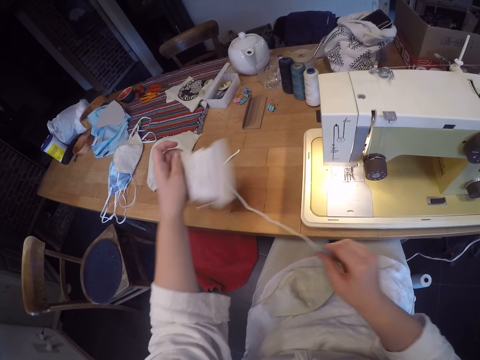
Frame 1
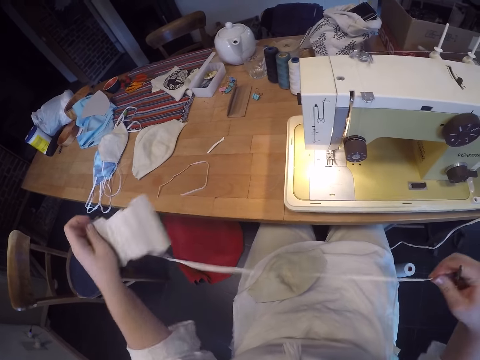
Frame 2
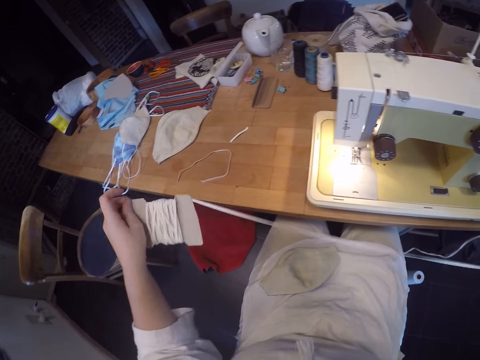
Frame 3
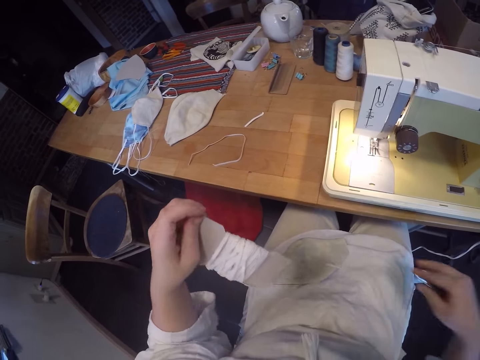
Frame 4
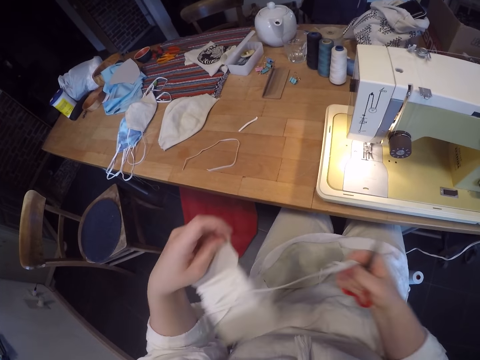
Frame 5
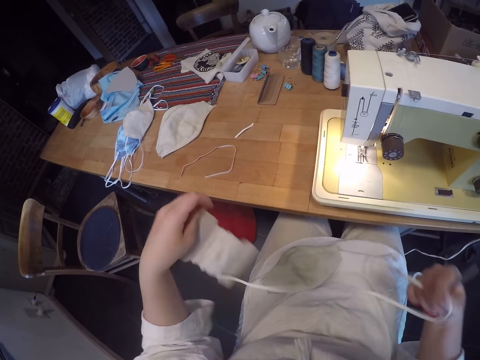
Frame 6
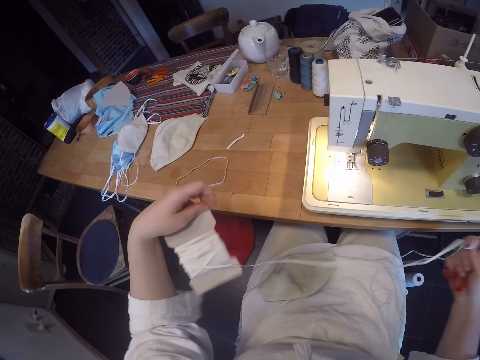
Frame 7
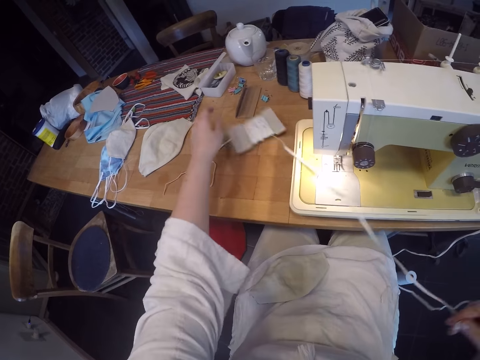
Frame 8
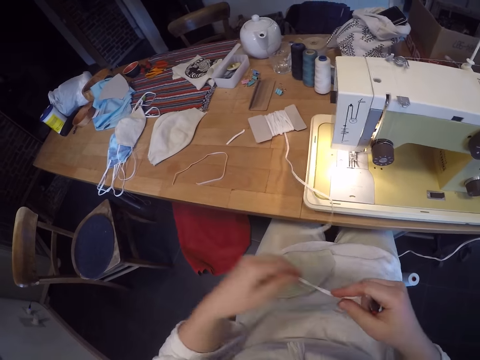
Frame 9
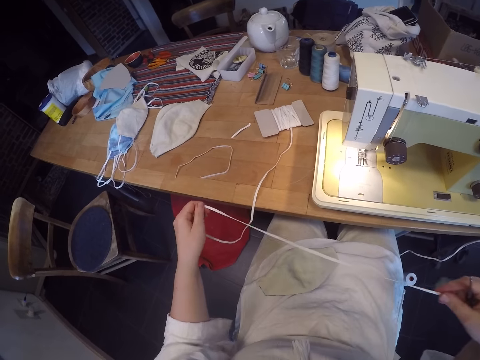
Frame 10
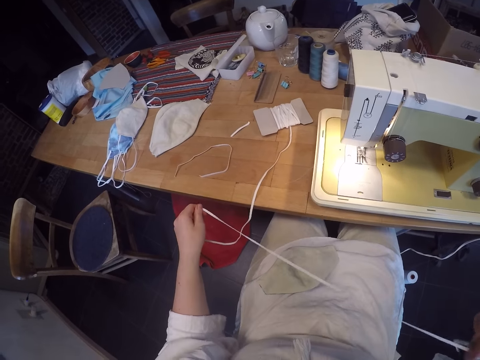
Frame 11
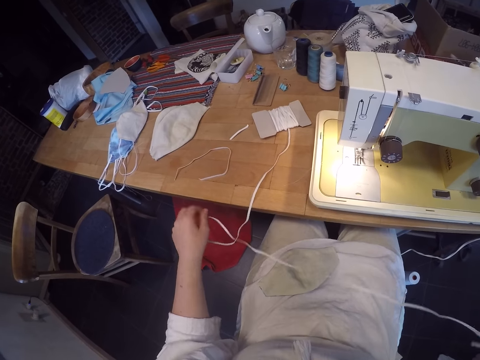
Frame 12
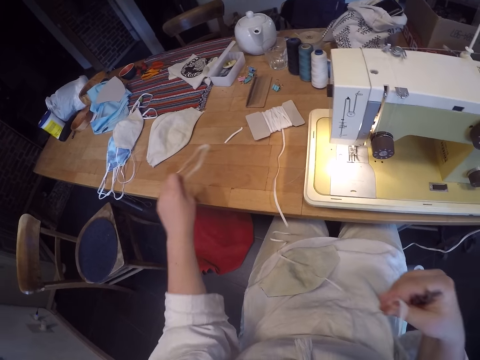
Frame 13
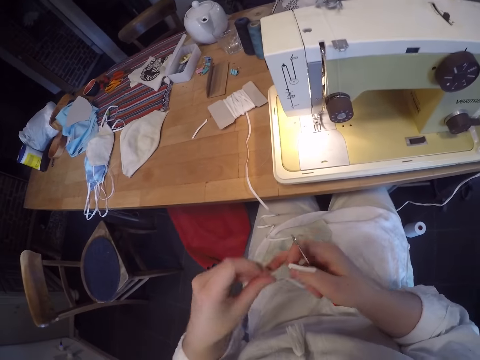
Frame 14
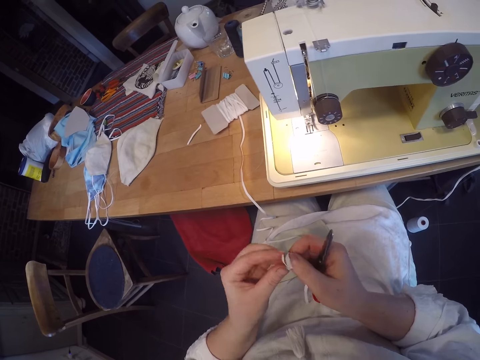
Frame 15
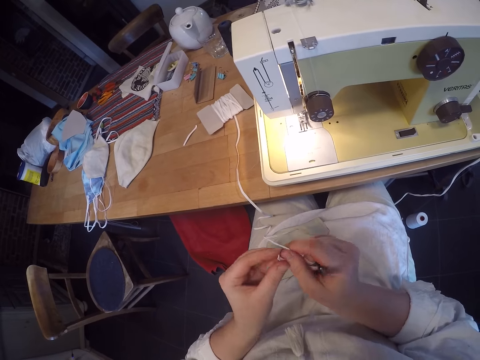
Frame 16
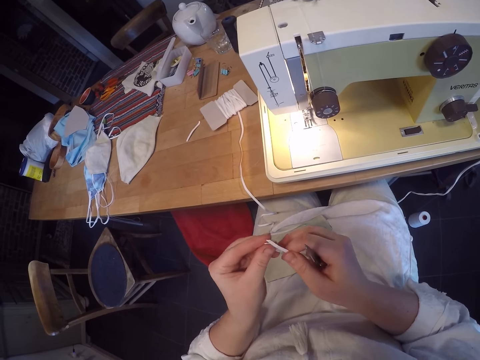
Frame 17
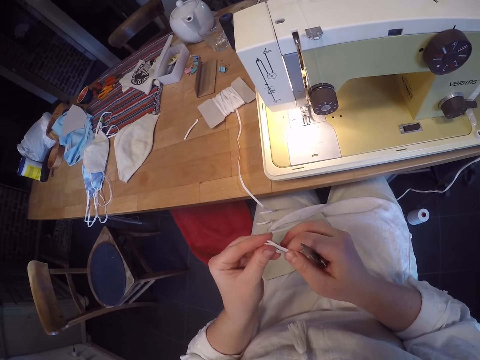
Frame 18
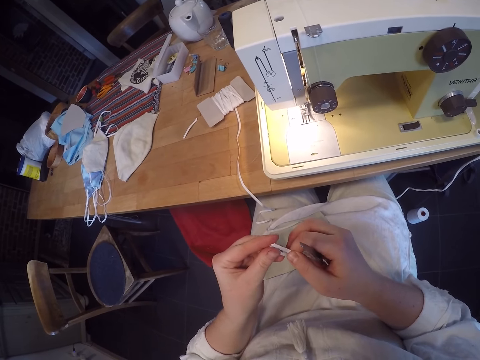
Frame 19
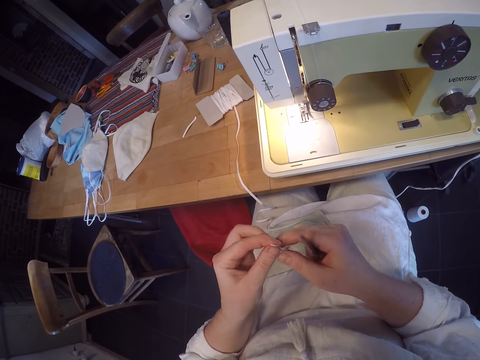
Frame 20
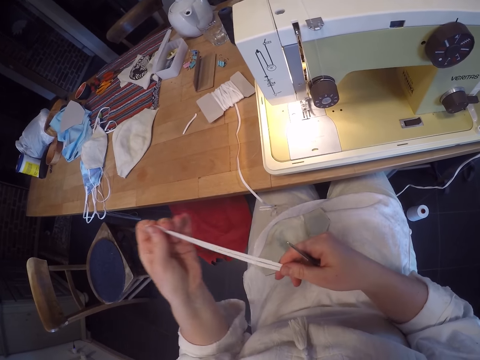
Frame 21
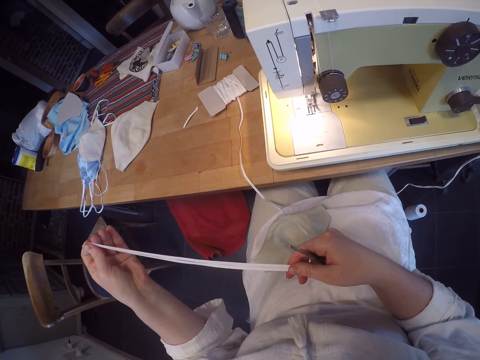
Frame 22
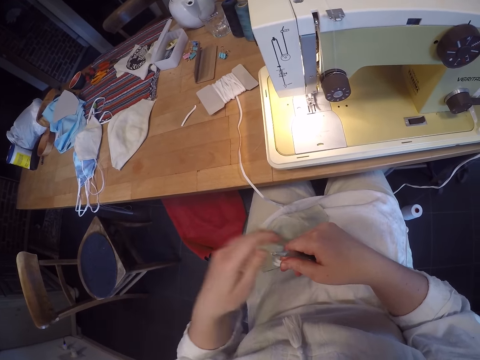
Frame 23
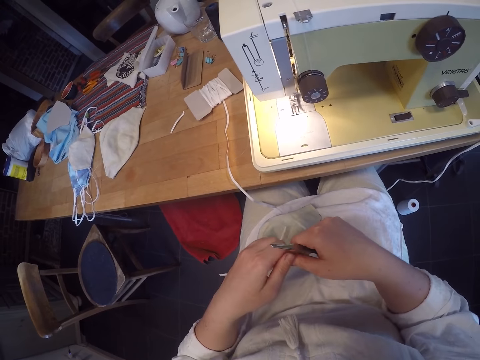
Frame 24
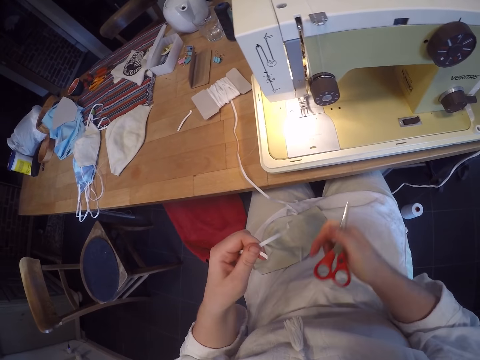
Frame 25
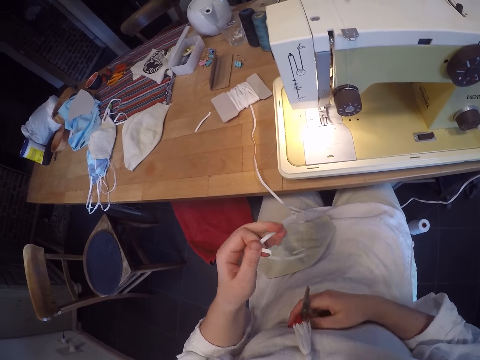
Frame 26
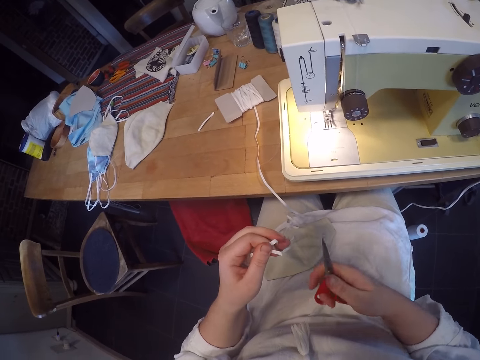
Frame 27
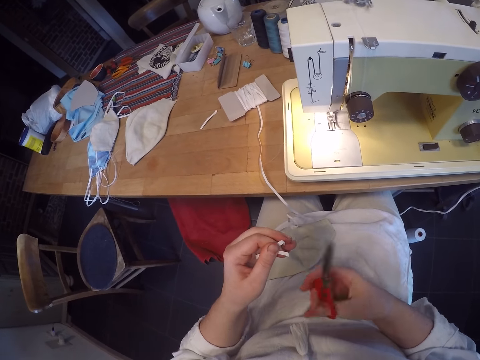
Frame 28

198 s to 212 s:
The camera wearer loosens the elastic or thread from the pack. They put the thread on the table. They straighten the elastic. They take the thread. They measure the elastic with another elastic. They fold the thread. They hold the thread.

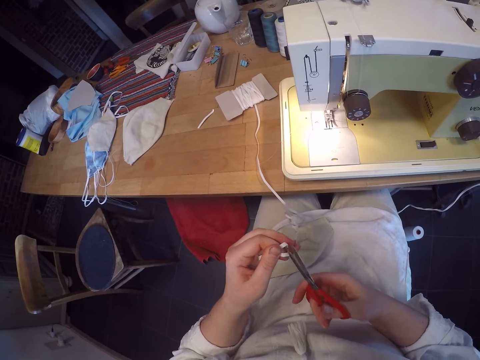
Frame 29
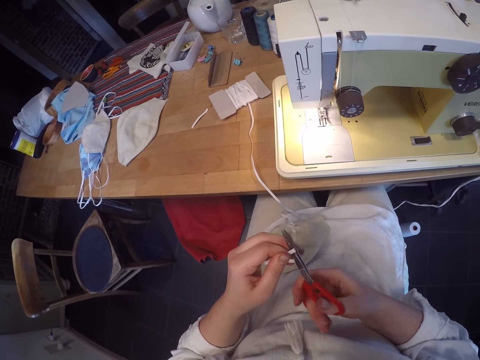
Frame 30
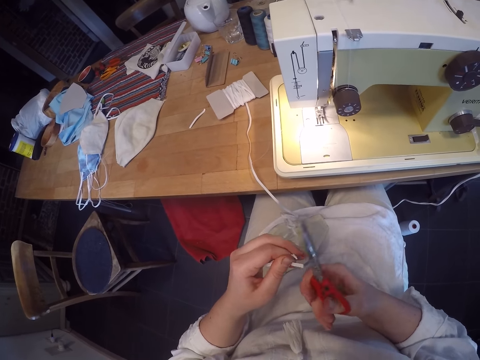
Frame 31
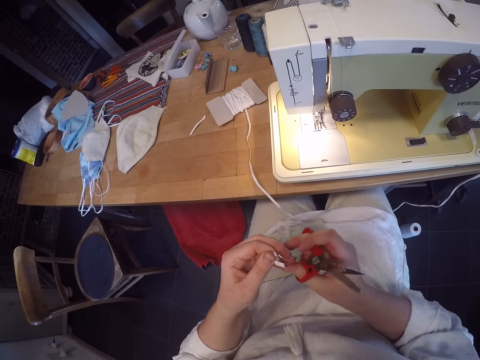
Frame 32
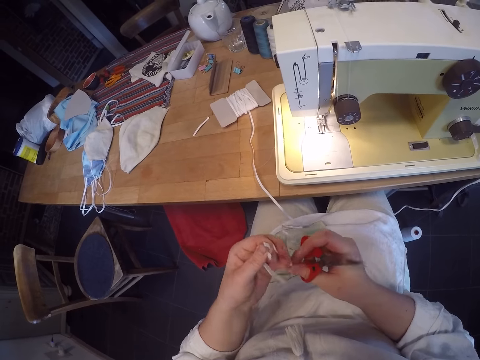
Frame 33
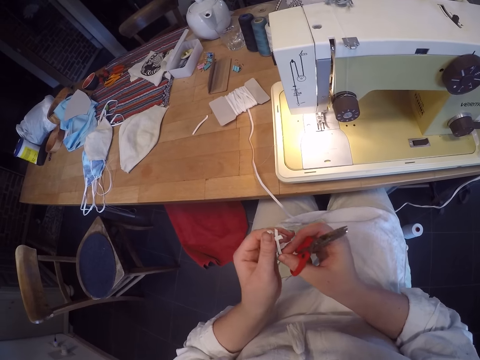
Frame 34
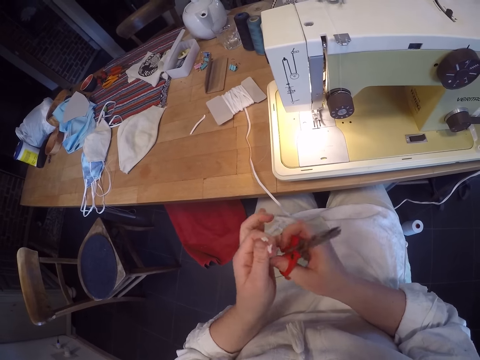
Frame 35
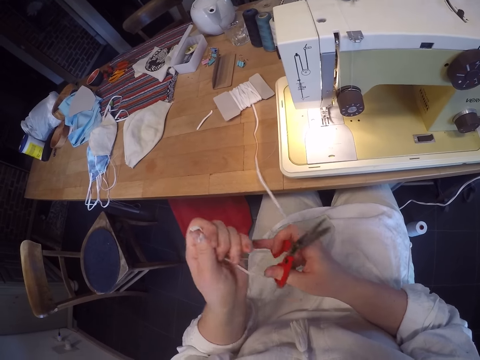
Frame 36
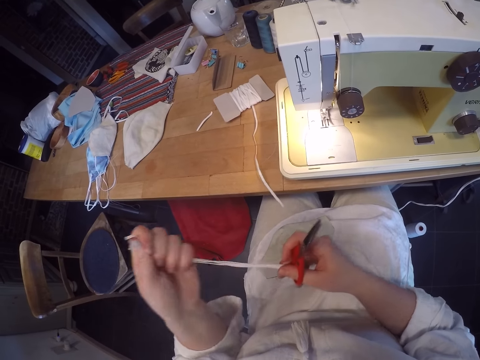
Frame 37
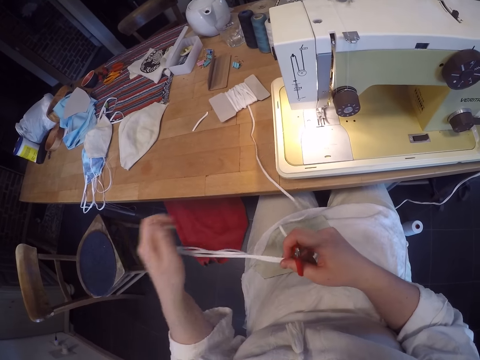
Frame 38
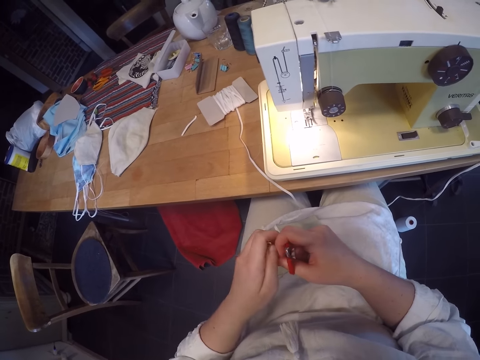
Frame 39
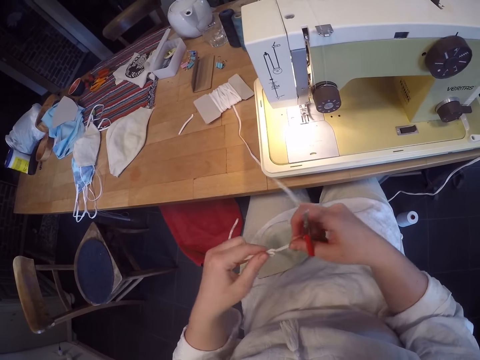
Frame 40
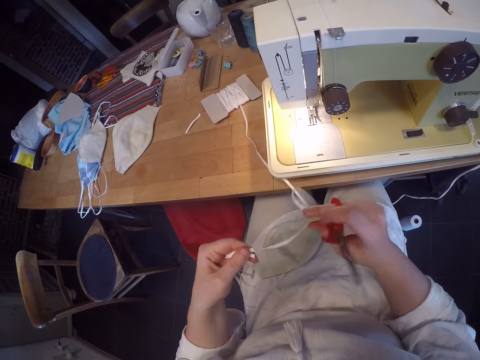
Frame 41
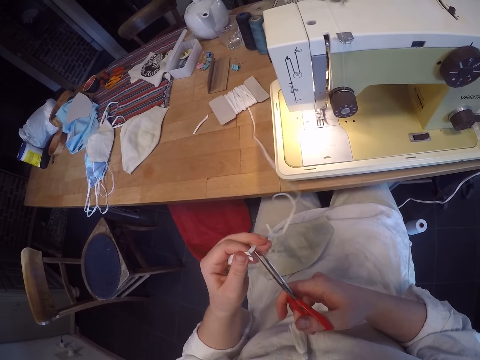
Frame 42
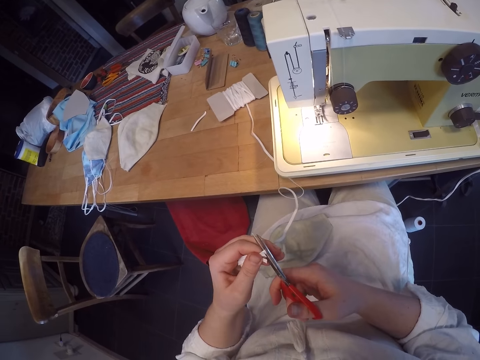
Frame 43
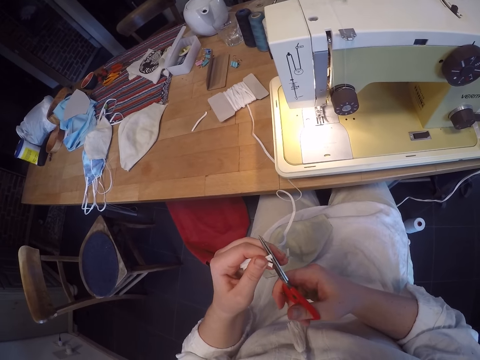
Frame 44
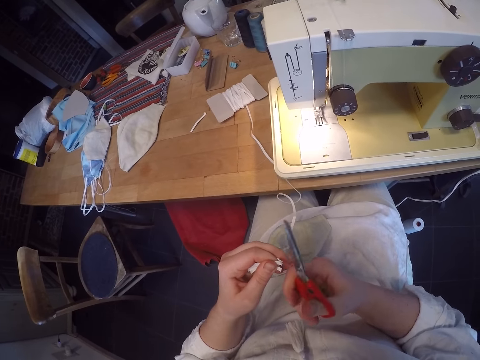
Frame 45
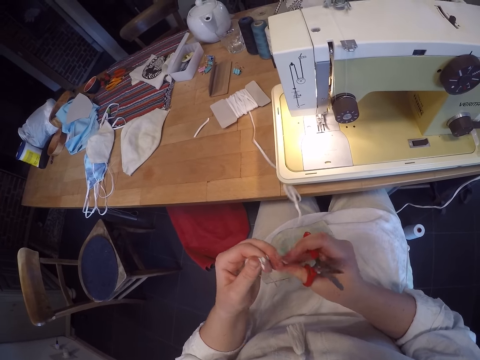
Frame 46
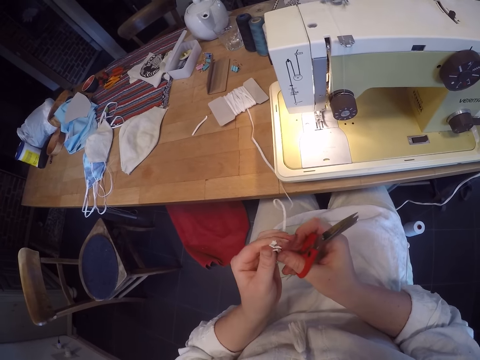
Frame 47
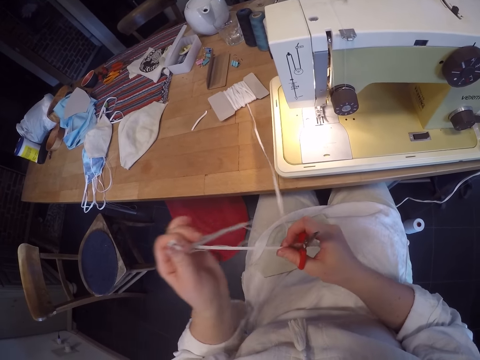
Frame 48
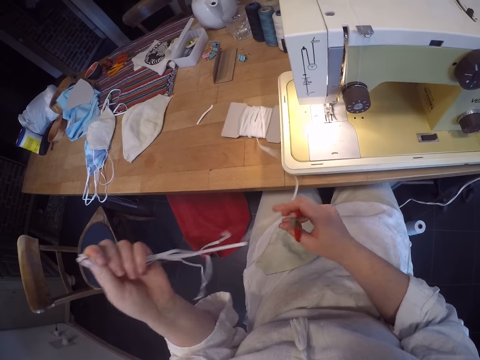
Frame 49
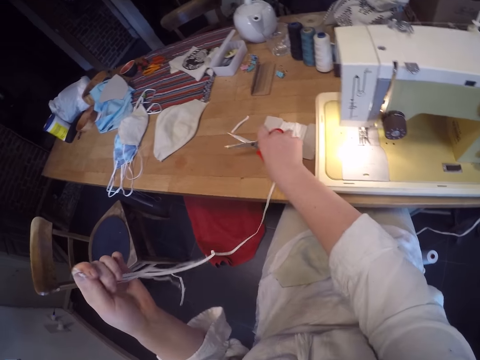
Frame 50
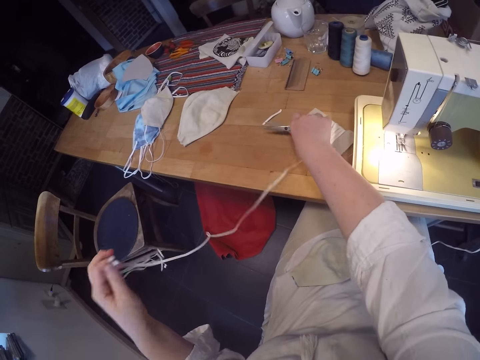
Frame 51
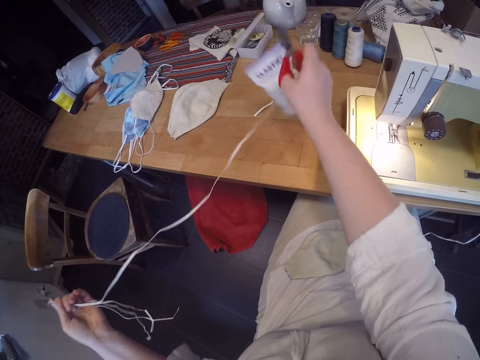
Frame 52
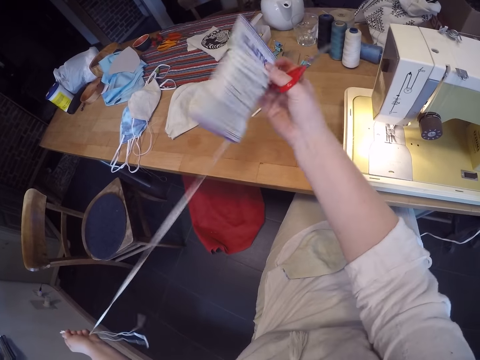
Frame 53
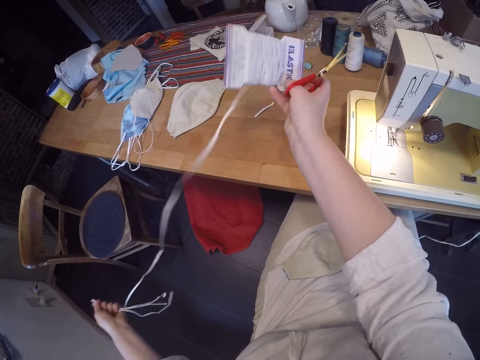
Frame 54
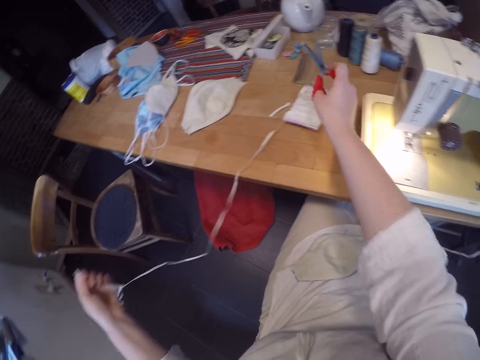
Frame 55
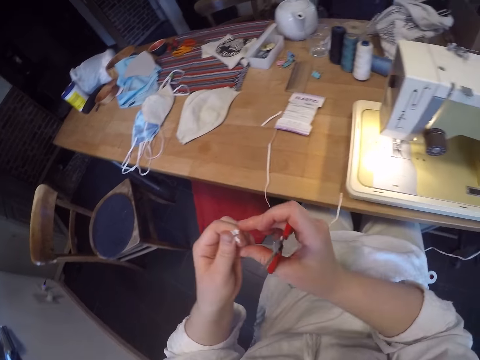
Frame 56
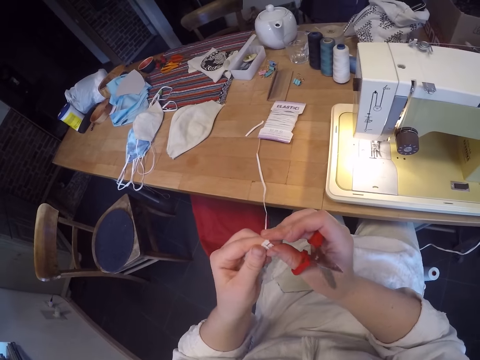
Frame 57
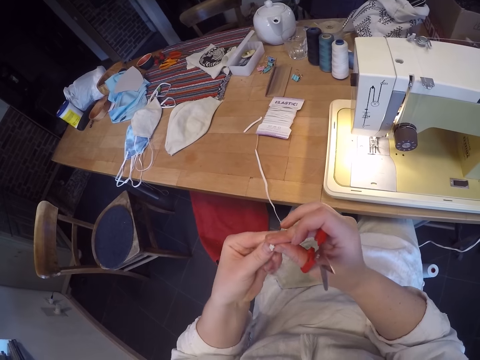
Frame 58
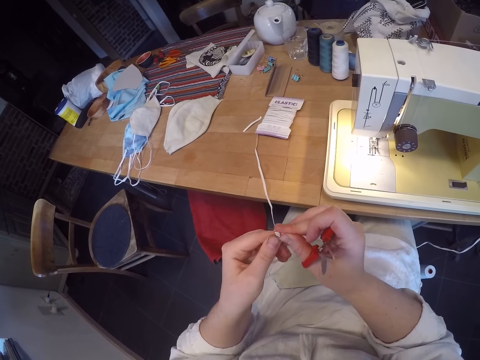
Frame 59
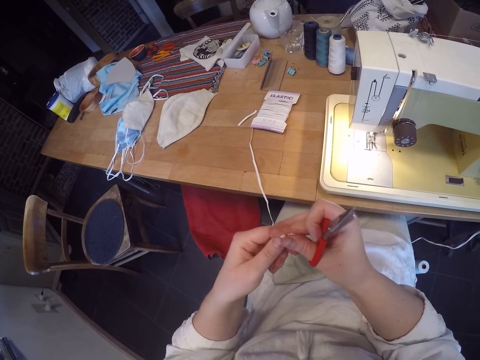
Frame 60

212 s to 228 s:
The camera wearer cuts the elastic with the scissors. They measure the elastic with another elastic. They cut the elastic with the scissors. They measure the elastic with another elastic. They loosen the elastic from the pack.
